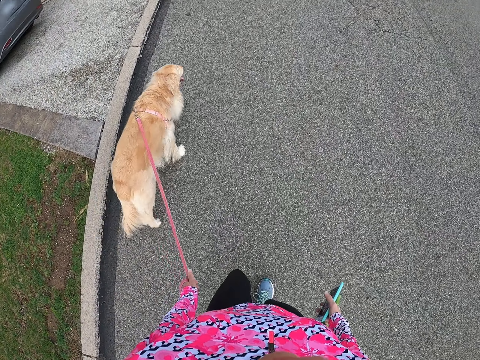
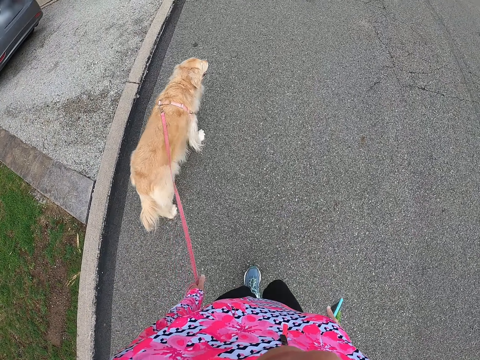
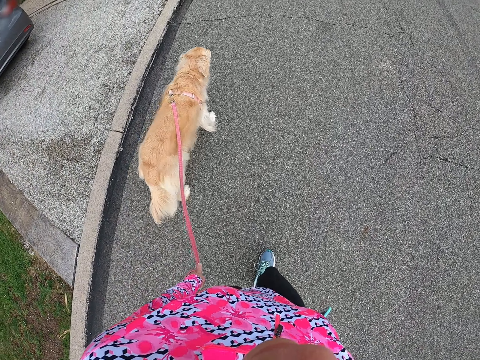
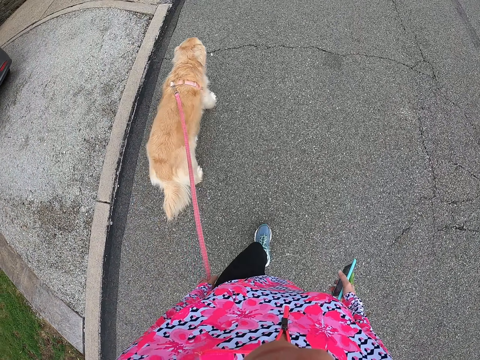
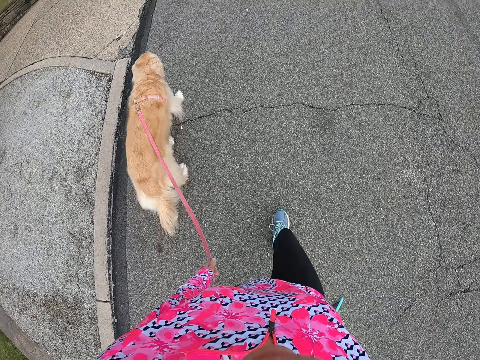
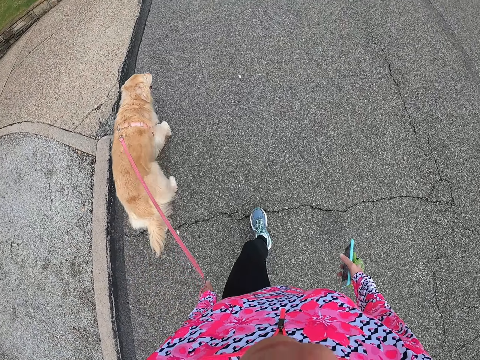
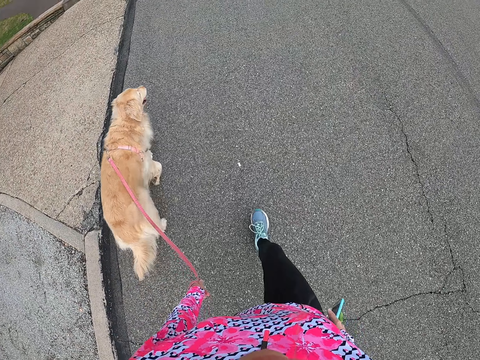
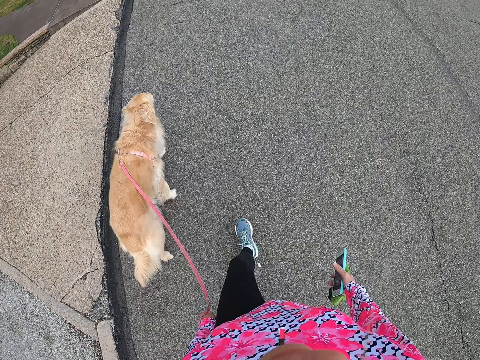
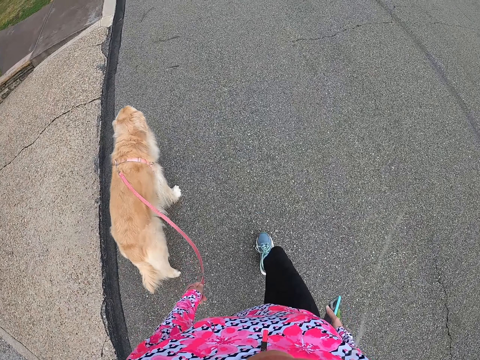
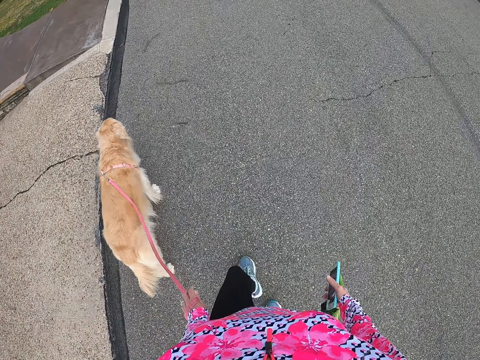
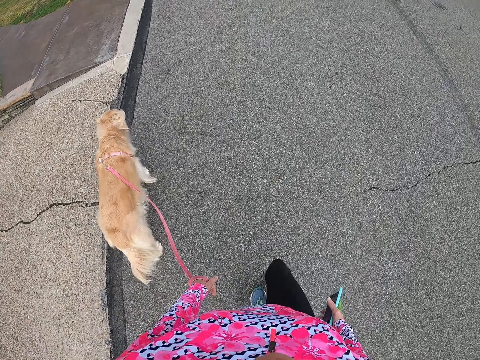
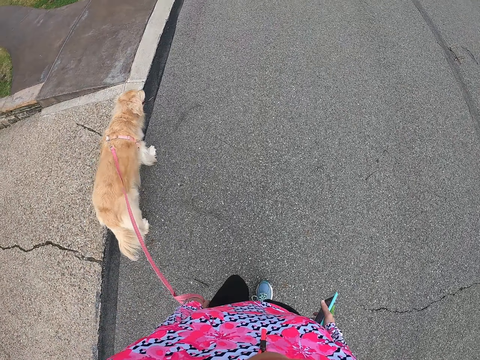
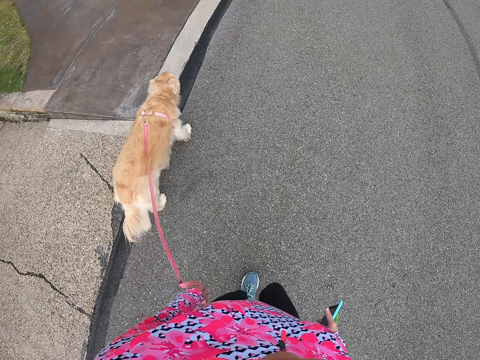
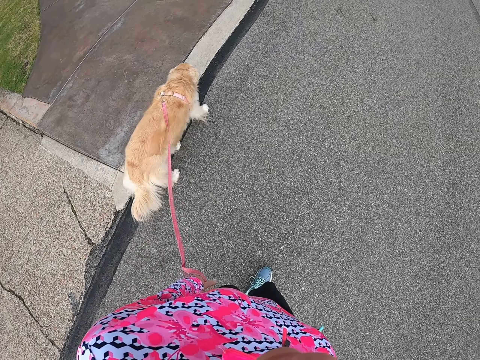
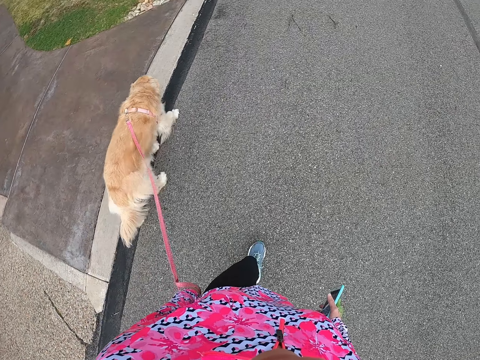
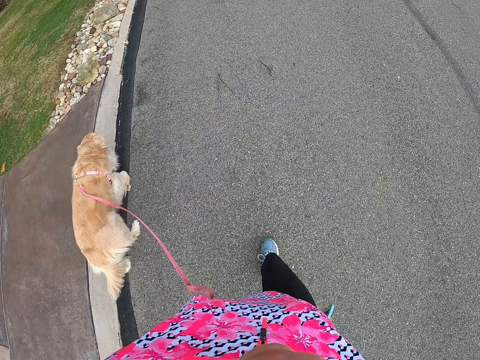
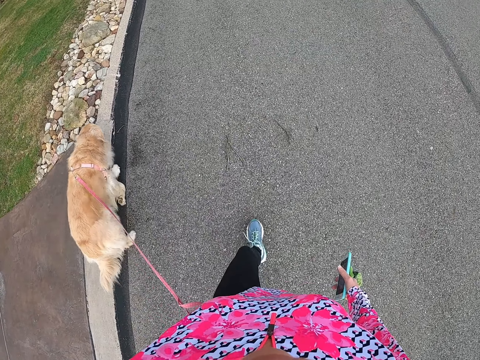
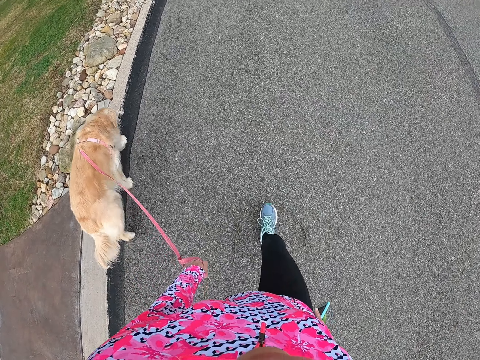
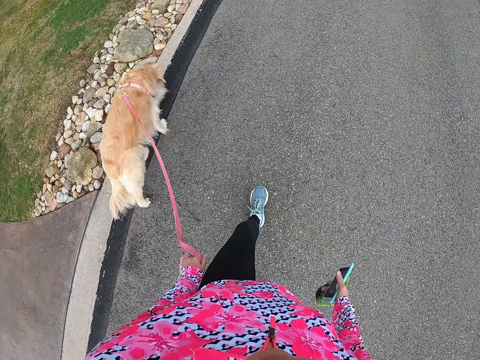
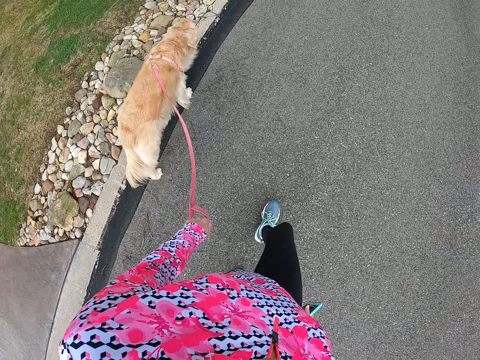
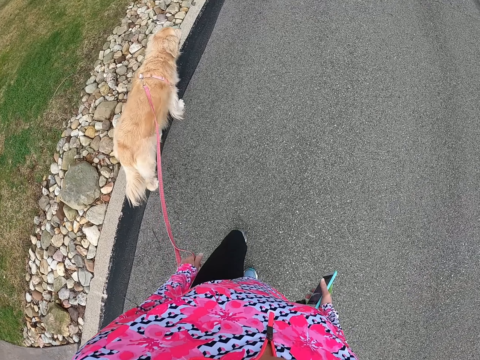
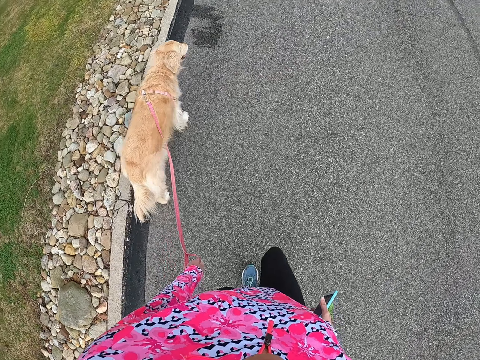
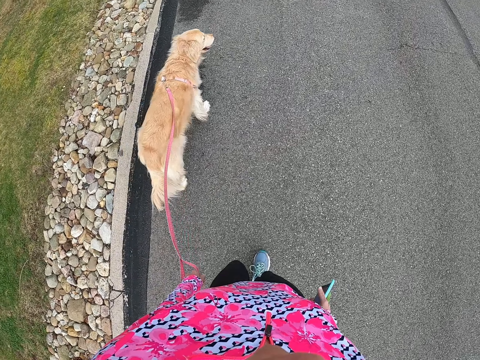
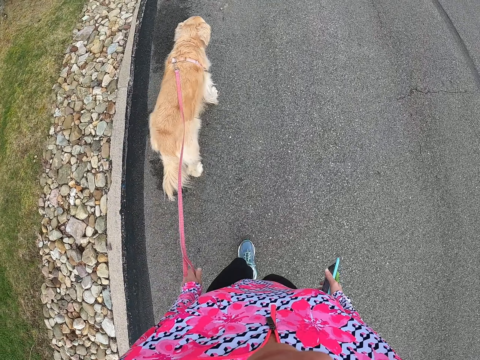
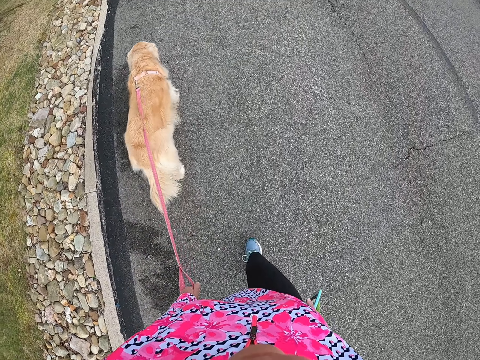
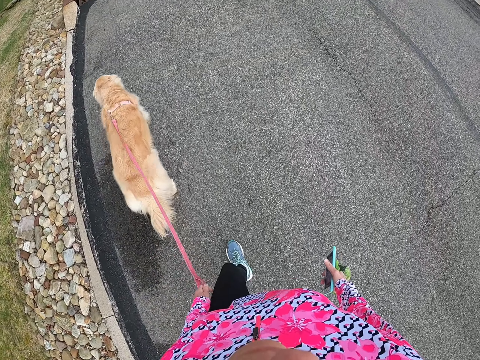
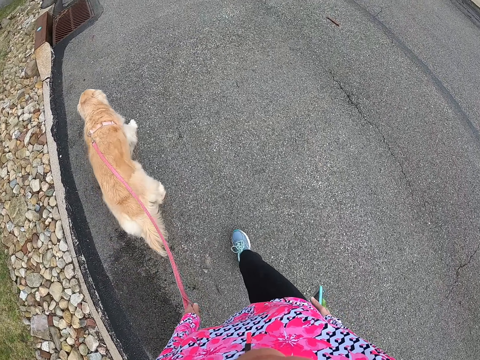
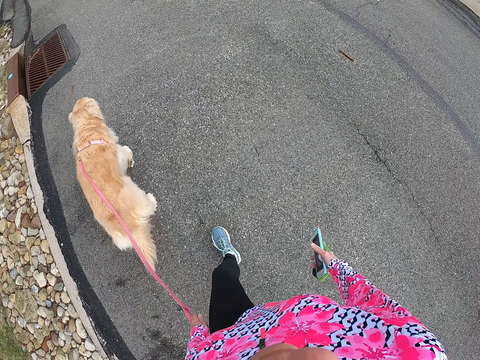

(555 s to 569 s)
The camera wearer walks around with a dog. They walk around with the dog repeatedly.

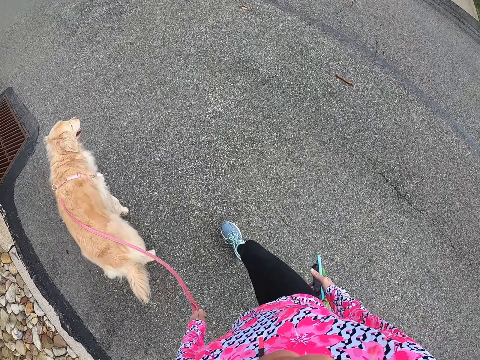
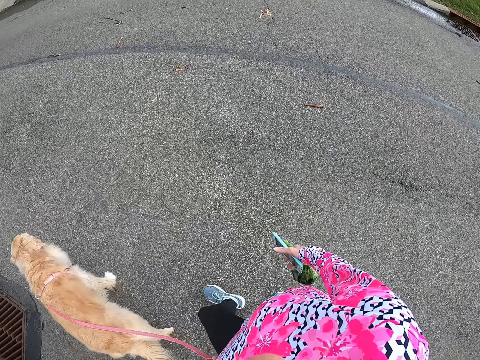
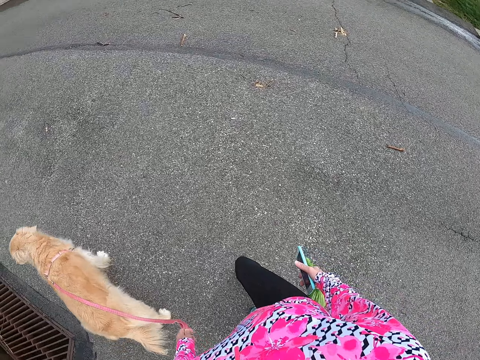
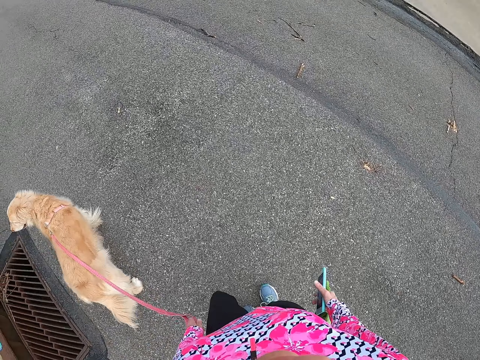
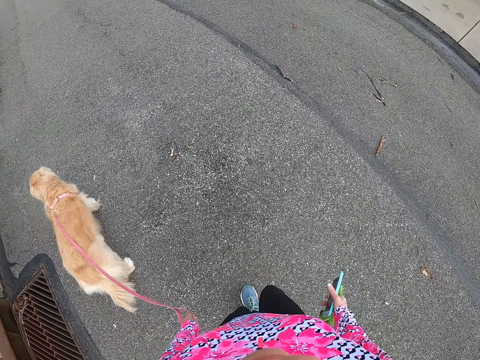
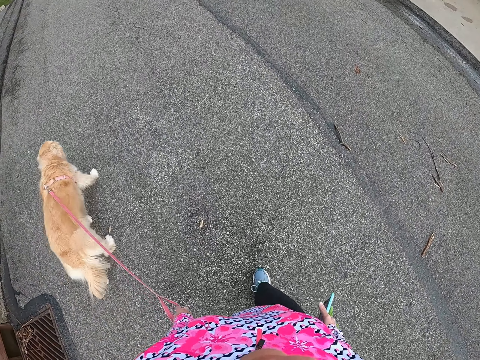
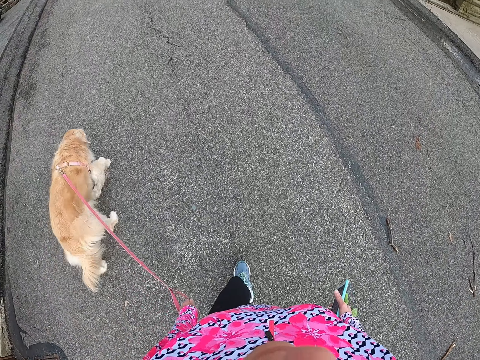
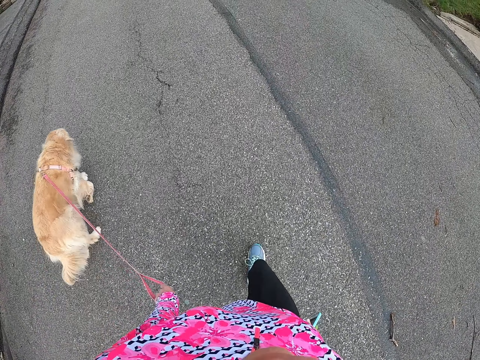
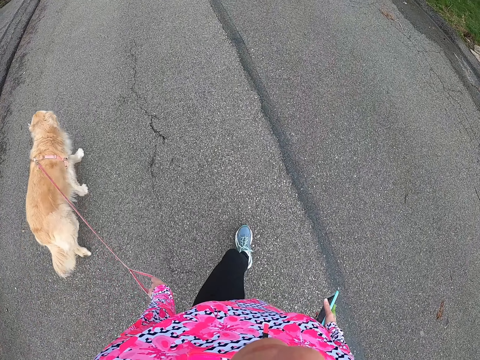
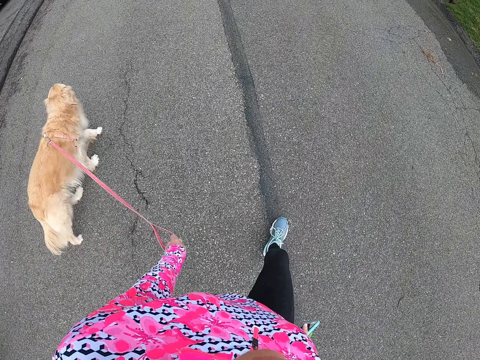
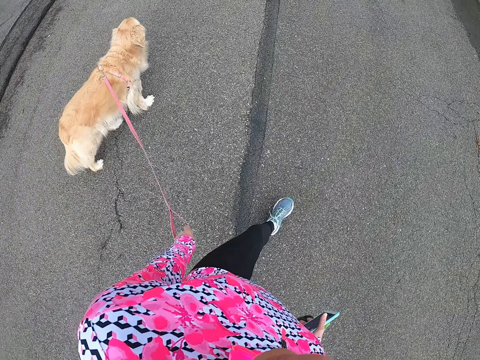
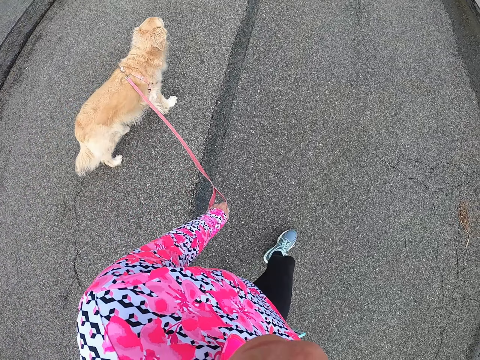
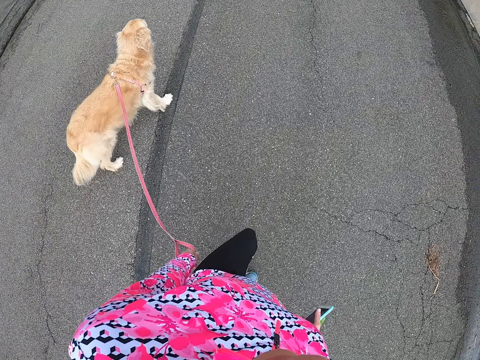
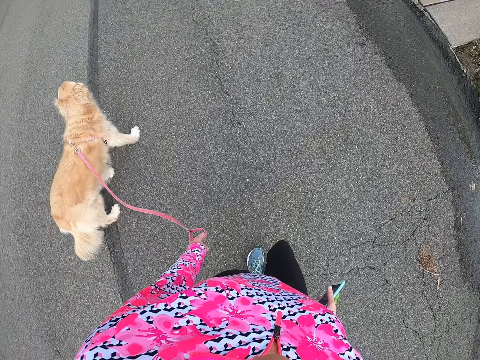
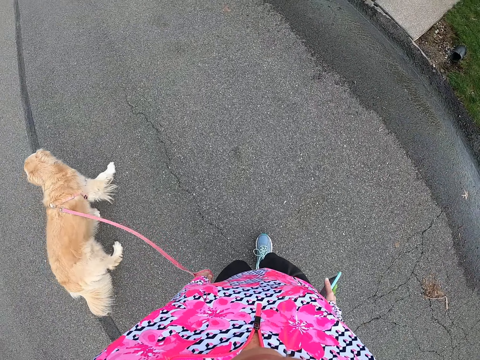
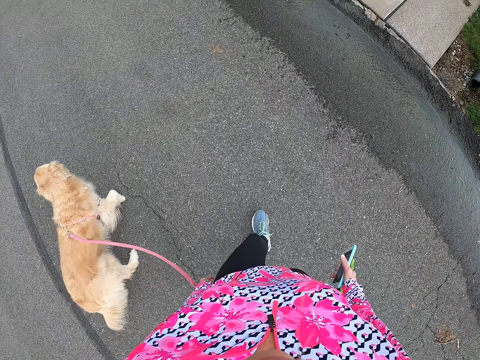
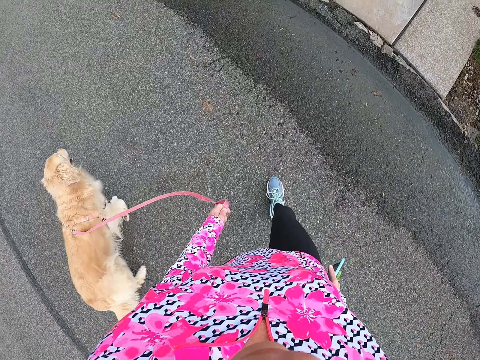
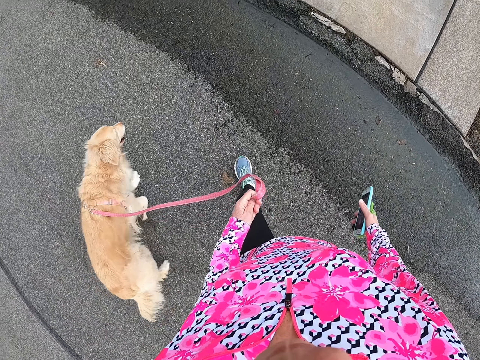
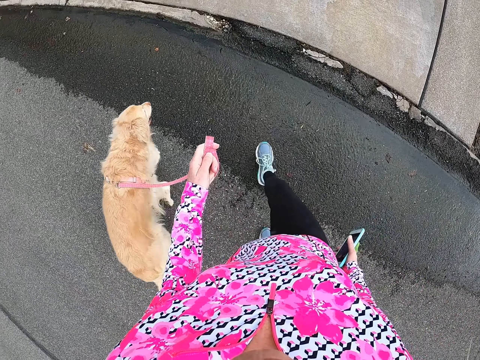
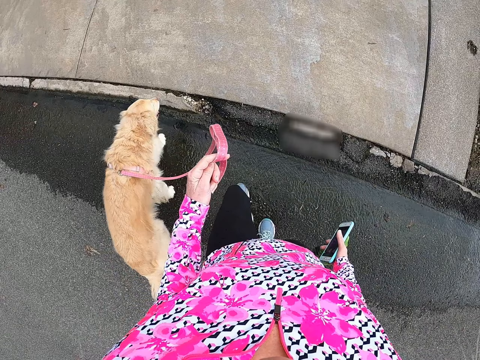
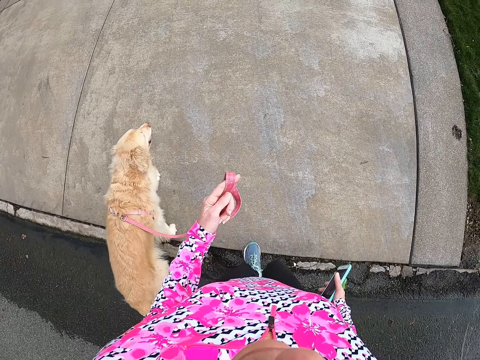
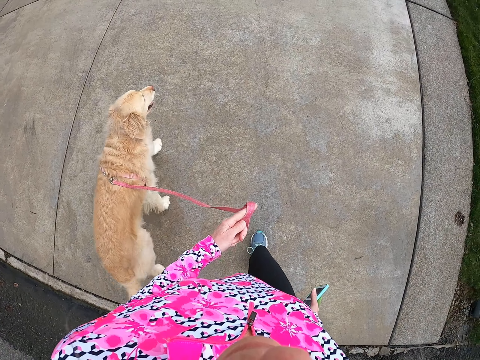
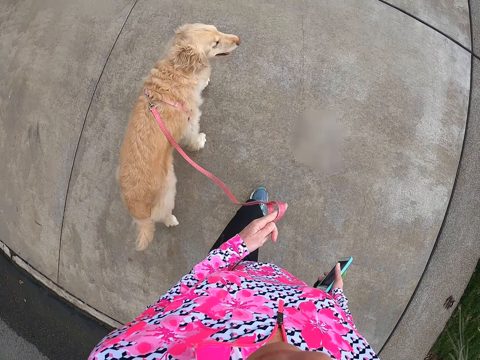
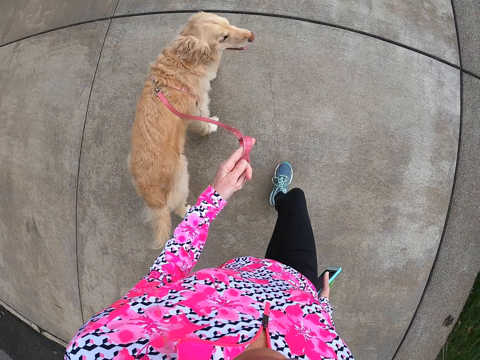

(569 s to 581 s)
The camera wearer walks around with the dog. They cross the road with the dog. They cross the road with the dog again. They walk around with the dog.
